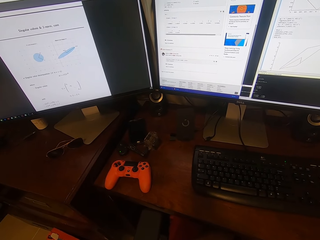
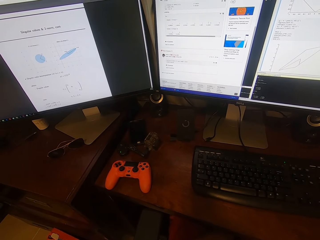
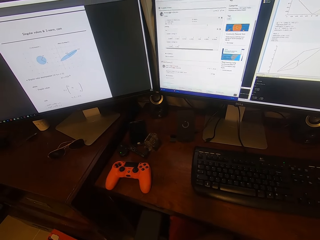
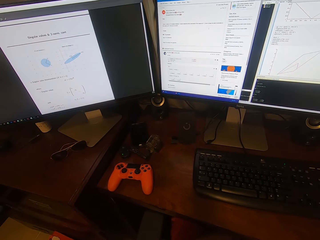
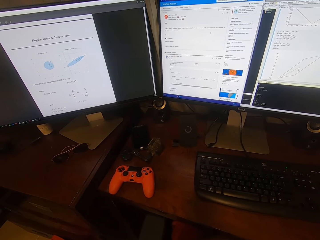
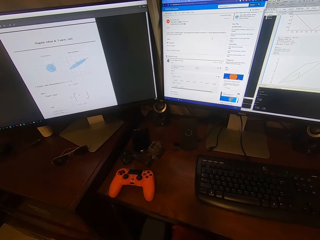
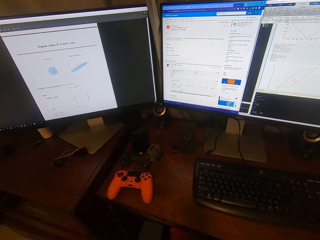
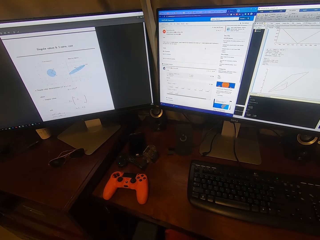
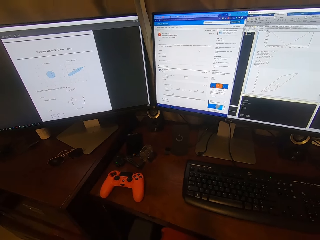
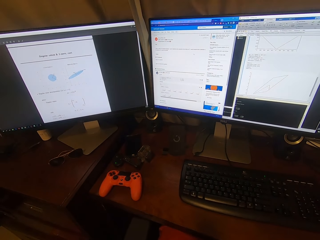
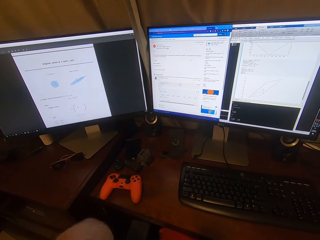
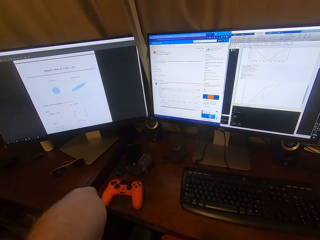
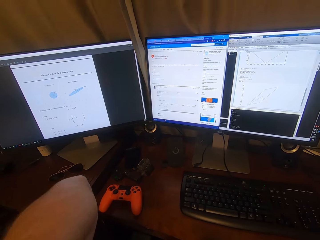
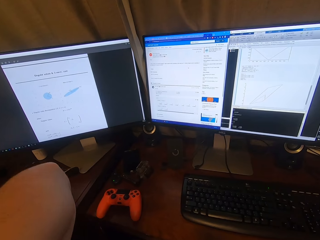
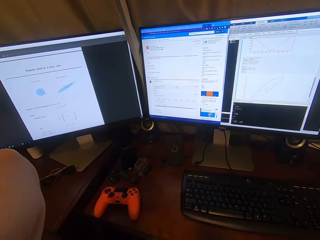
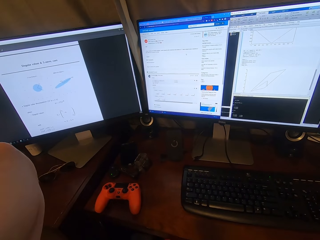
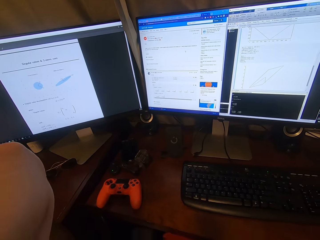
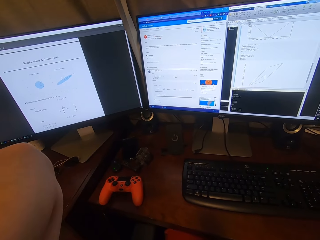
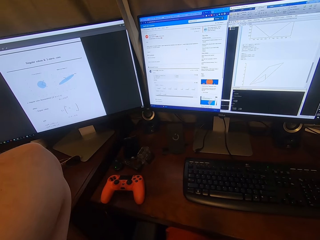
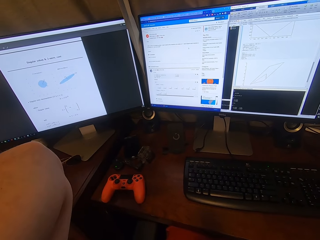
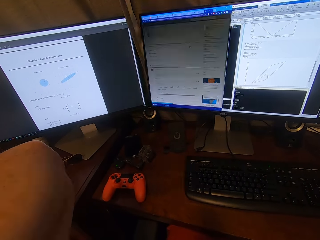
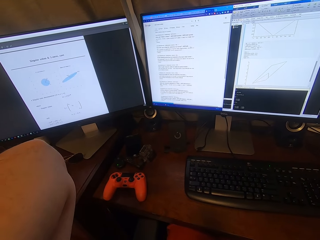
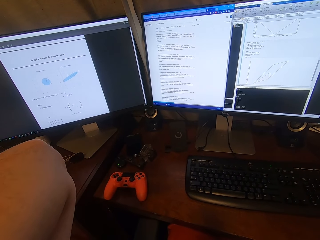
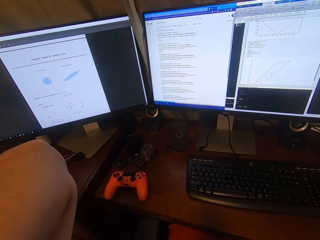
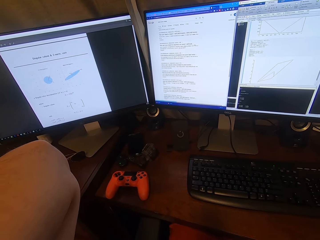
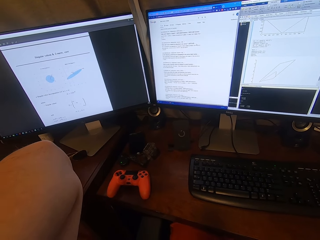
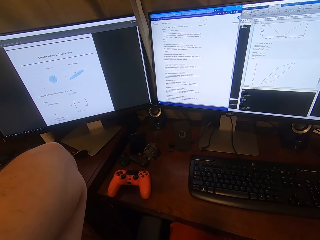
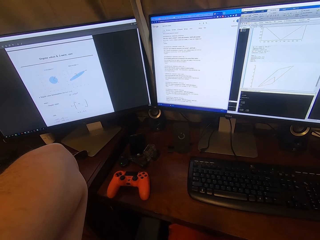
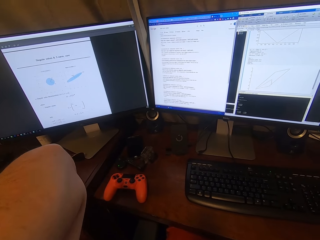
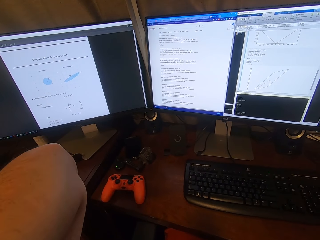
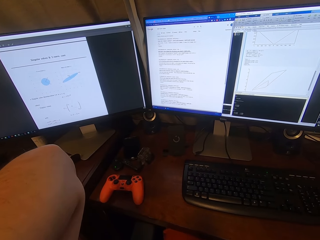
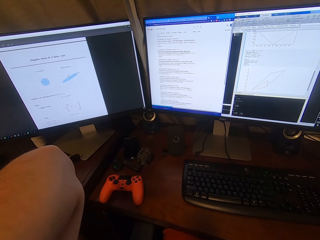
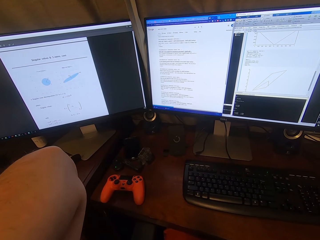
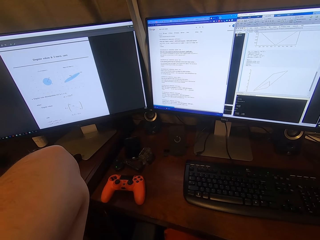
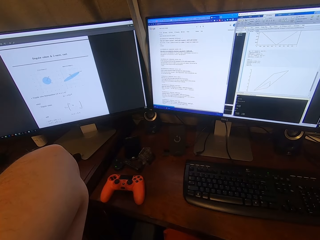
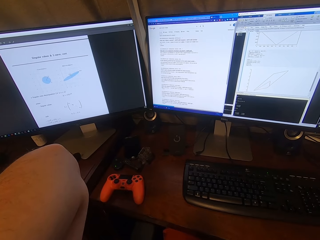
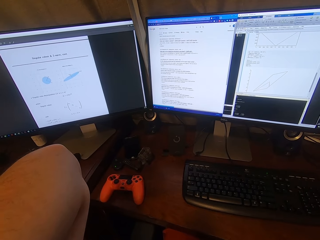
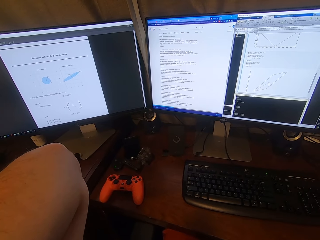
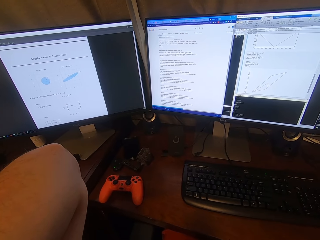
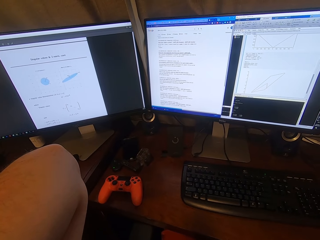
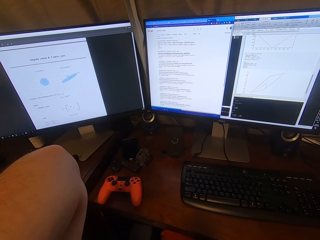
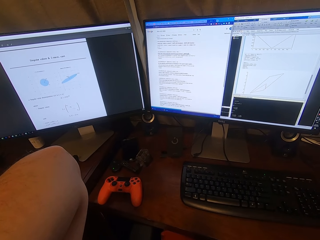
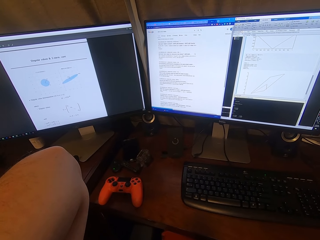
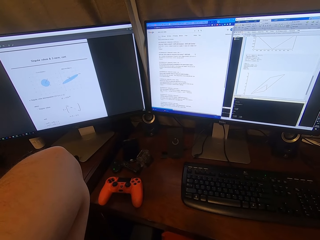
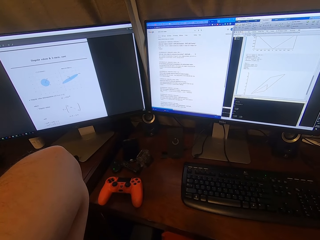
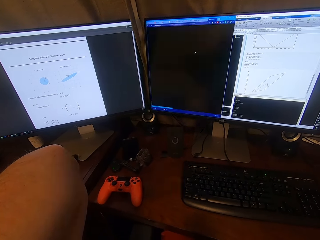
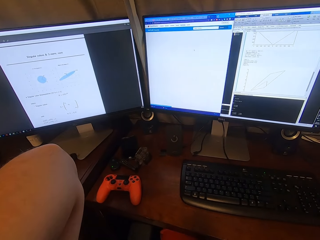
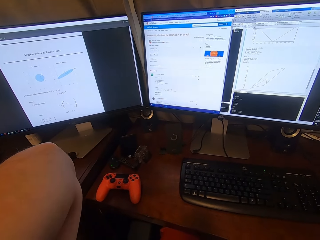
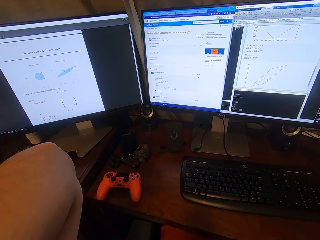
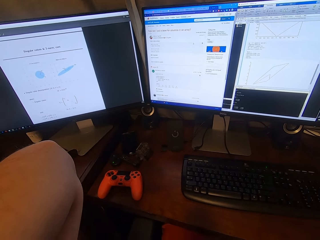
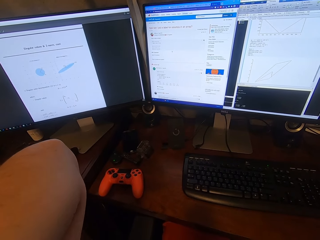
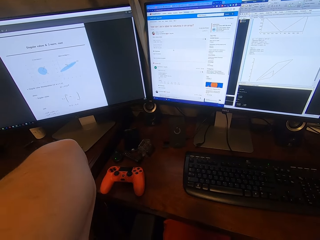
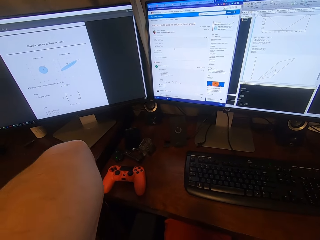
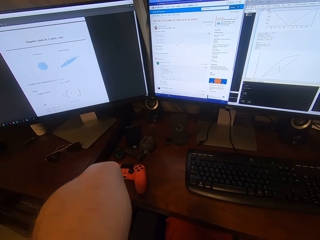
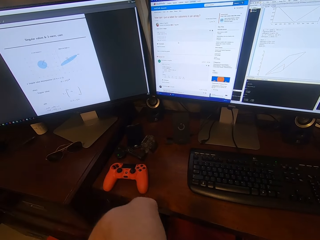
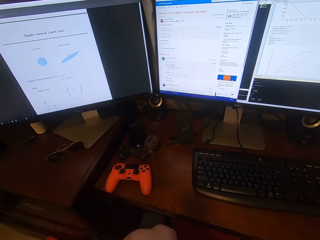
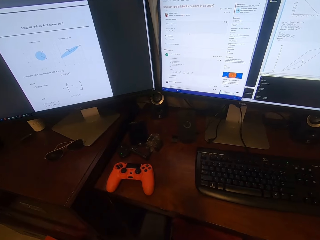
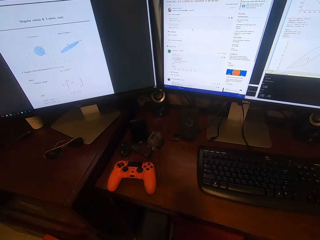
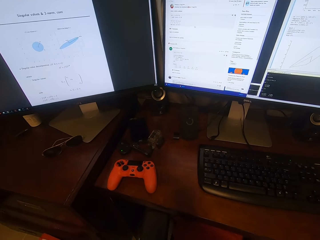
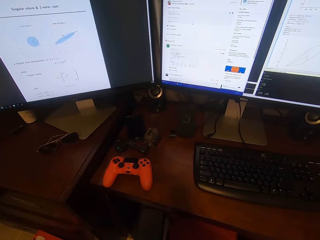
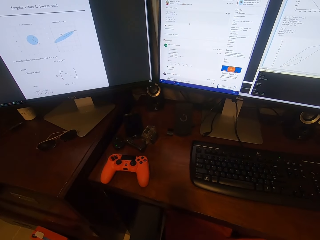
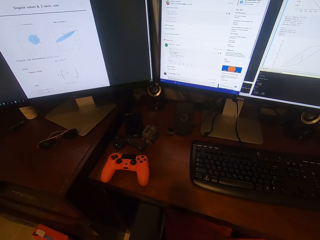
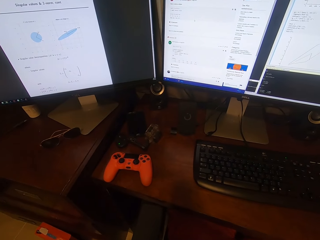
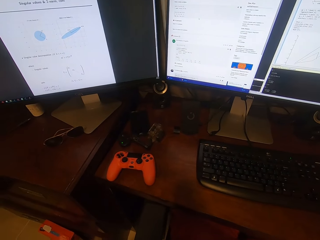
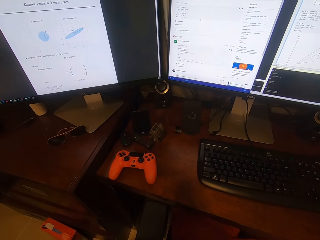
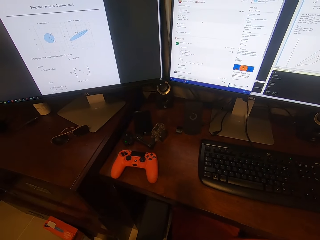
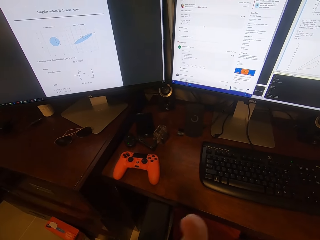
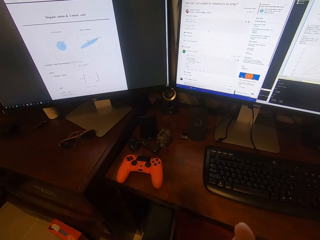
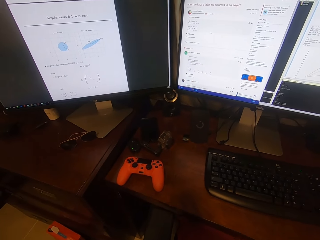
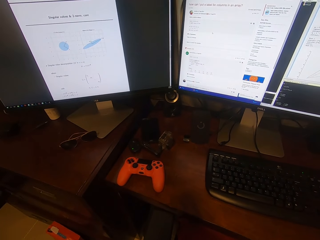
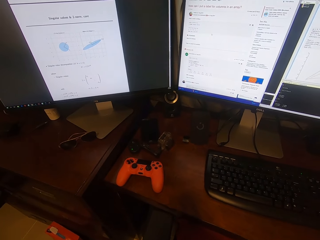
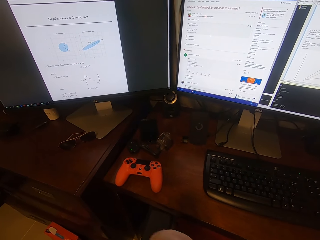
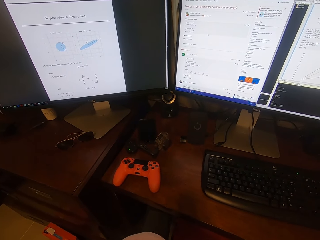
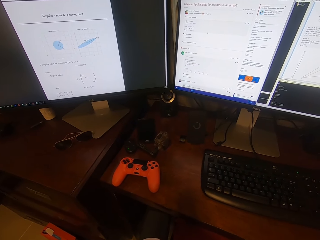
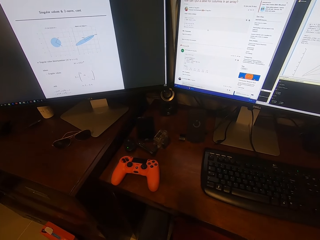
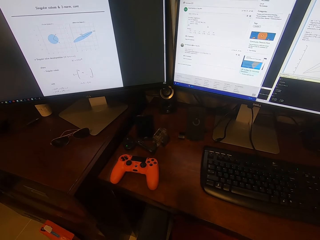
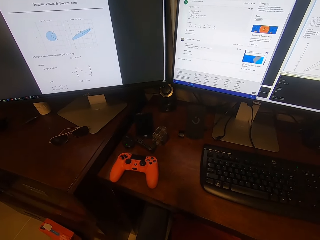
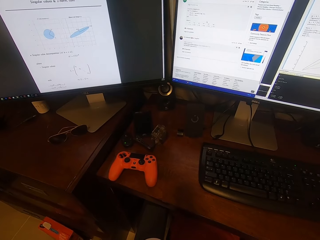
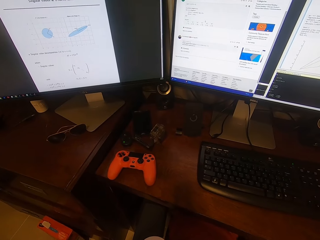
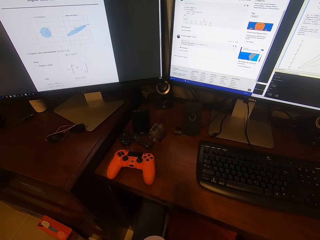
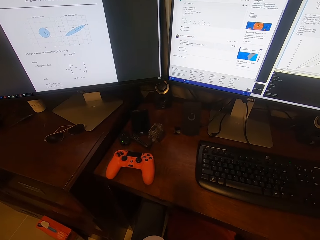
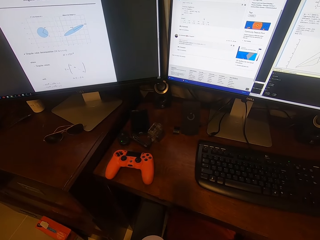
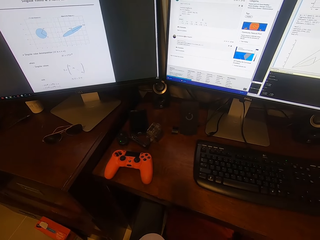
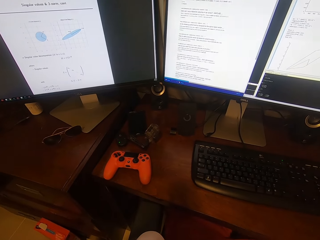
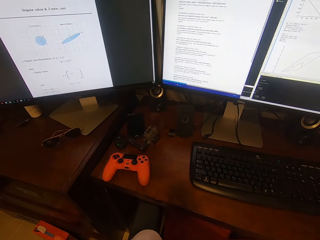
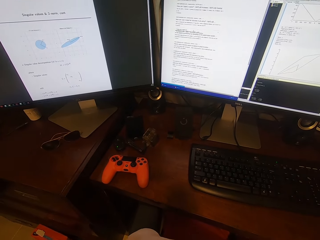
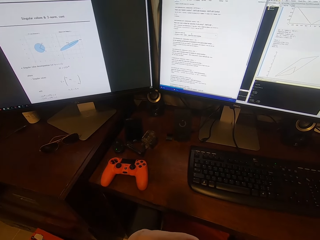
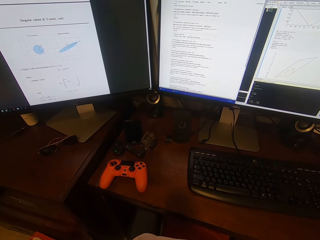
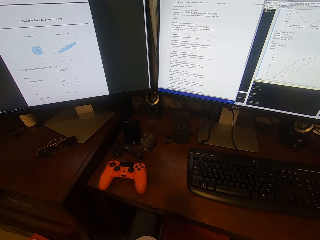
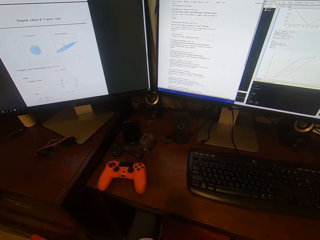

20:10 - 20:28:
The camera wearer raises his hand. He produces sound. He looks around.

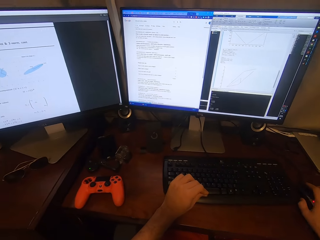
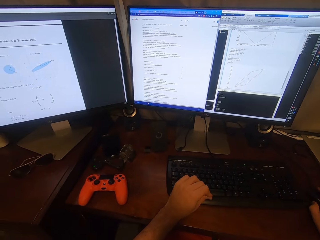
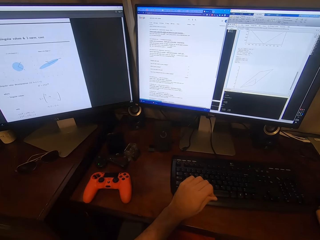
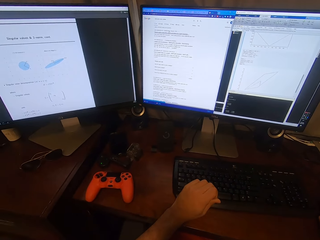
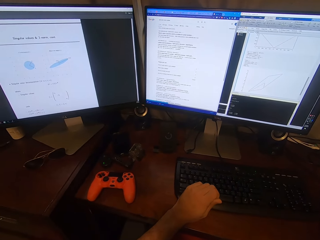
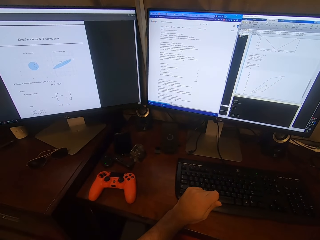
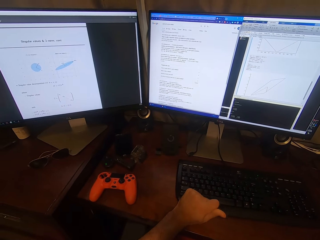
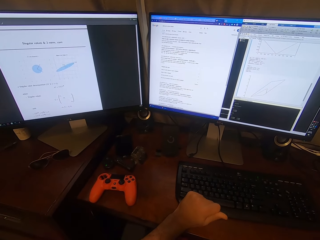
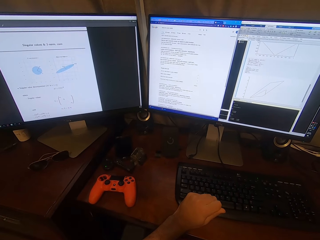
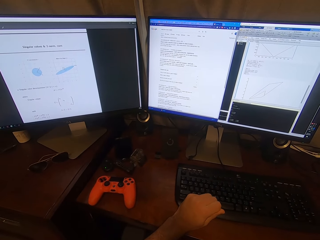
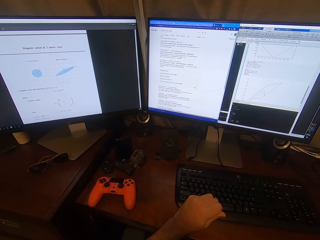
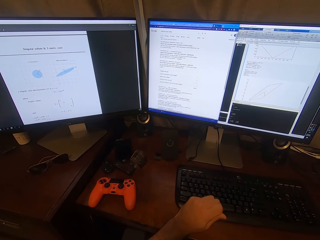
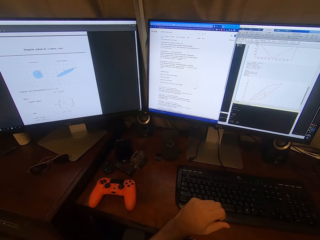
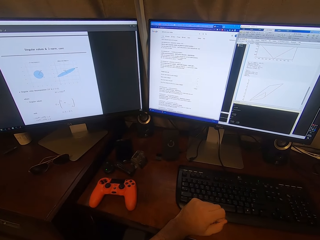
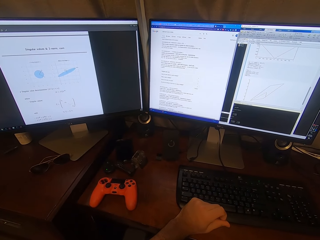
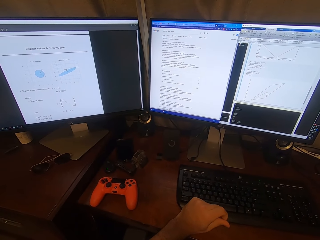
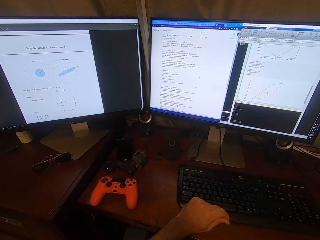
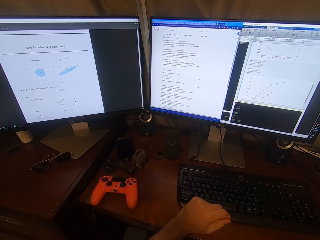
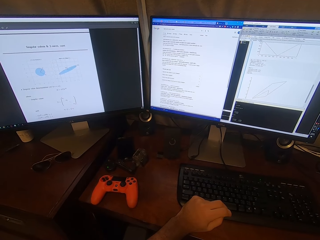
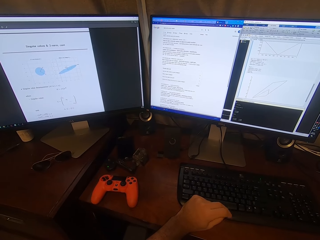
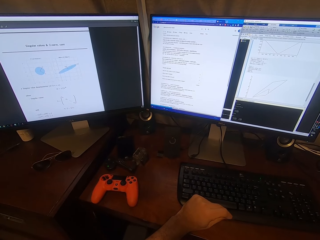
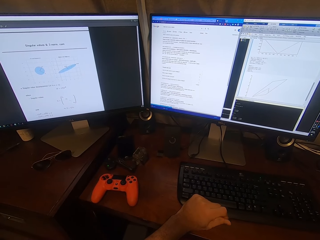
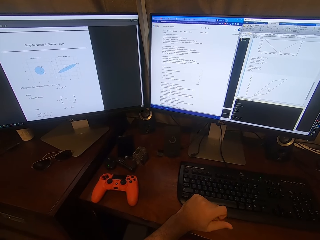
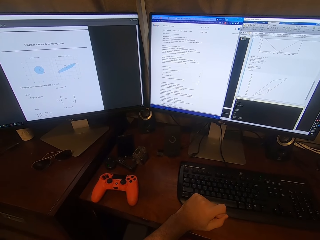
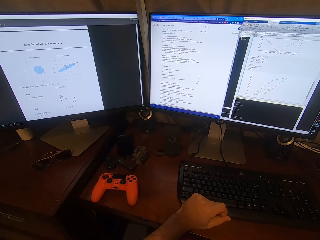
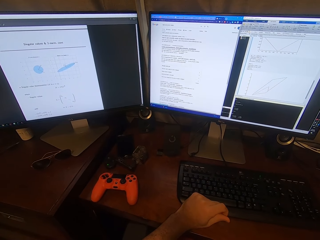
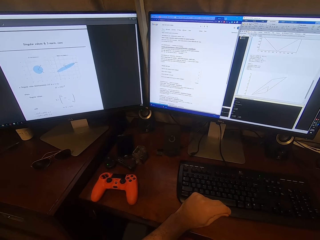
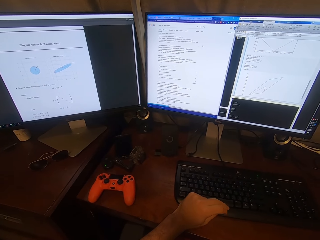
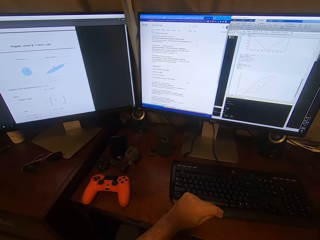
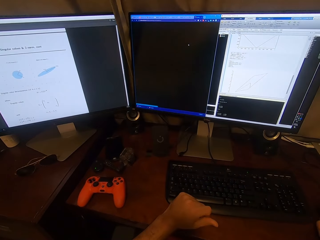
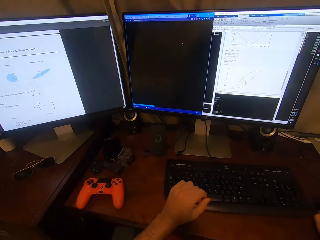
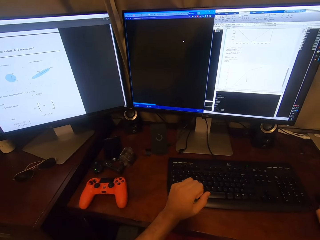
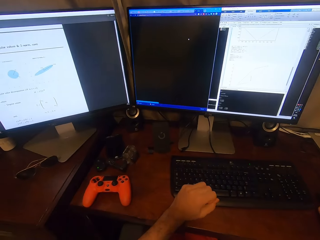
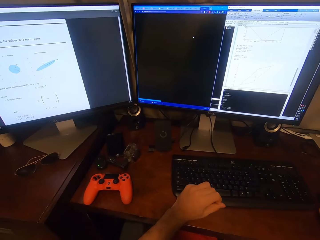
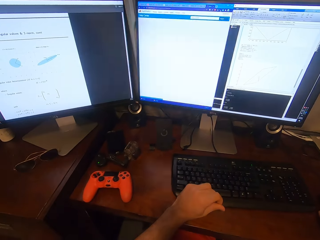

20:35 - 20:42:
The camera wearer clicks on the mouse. He rubs his fingers. He stares at the computer. He operates the computer.
